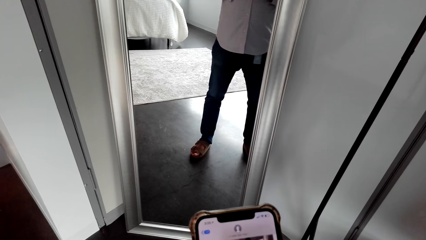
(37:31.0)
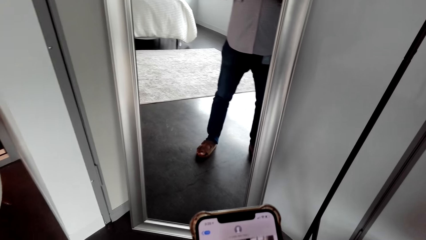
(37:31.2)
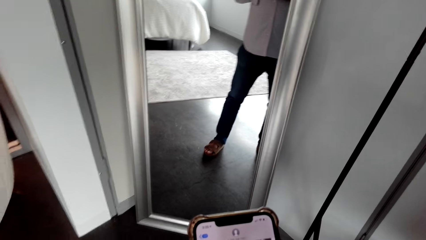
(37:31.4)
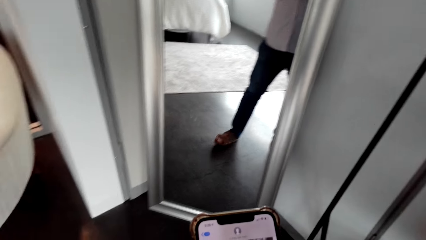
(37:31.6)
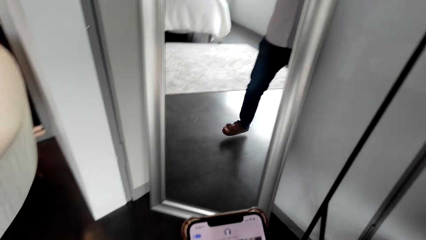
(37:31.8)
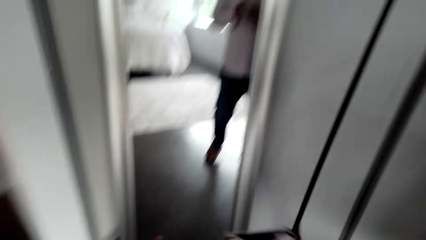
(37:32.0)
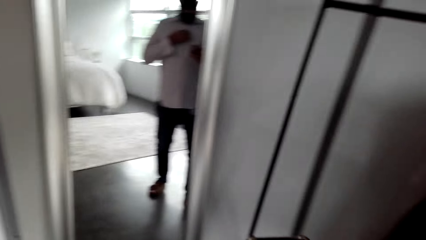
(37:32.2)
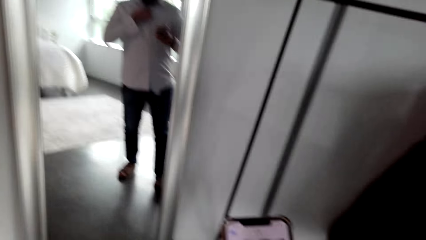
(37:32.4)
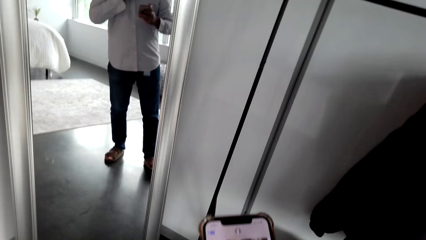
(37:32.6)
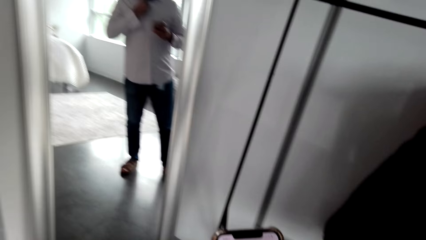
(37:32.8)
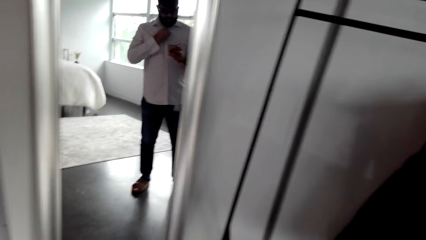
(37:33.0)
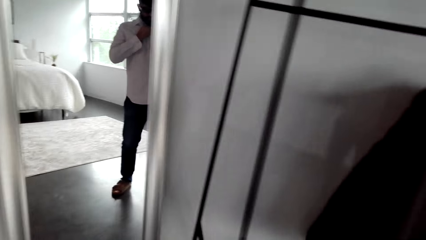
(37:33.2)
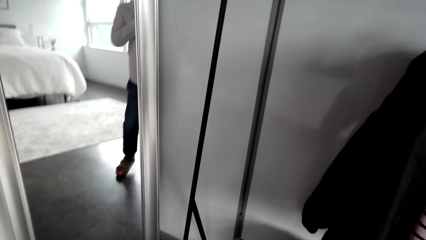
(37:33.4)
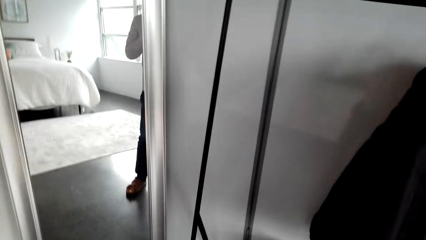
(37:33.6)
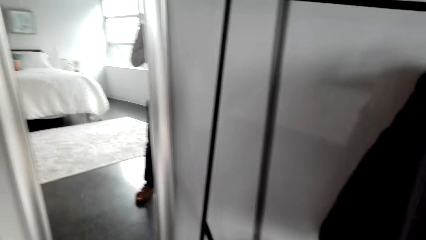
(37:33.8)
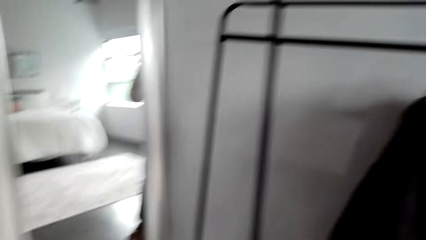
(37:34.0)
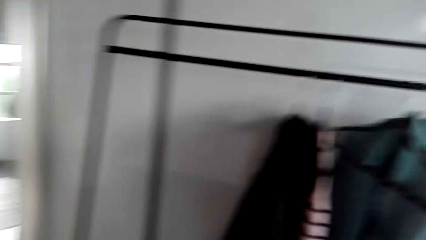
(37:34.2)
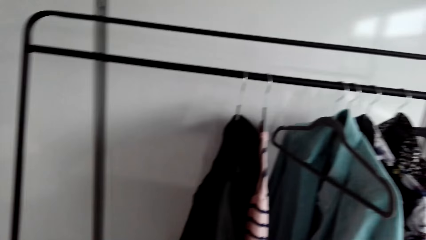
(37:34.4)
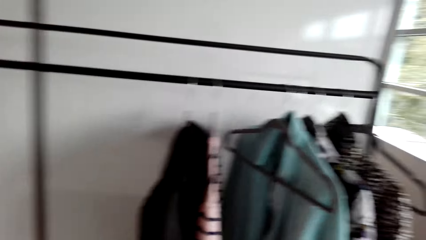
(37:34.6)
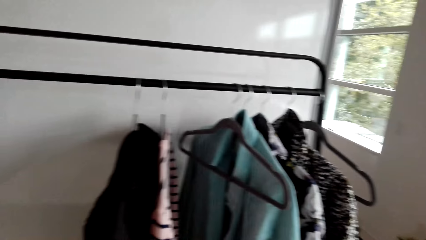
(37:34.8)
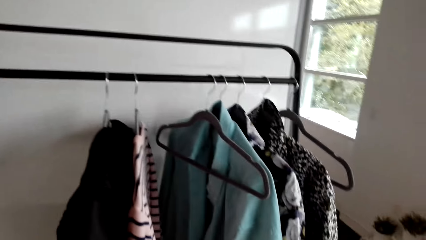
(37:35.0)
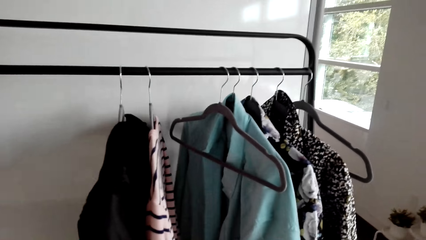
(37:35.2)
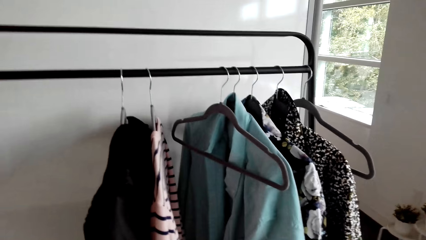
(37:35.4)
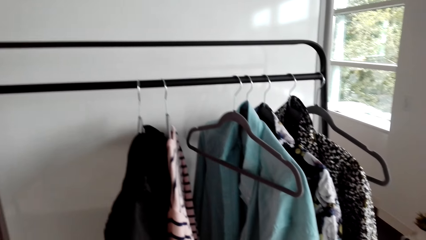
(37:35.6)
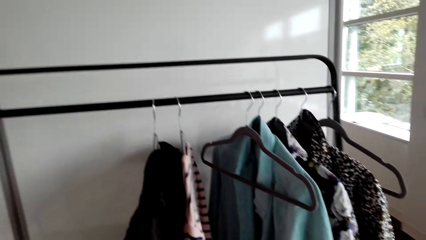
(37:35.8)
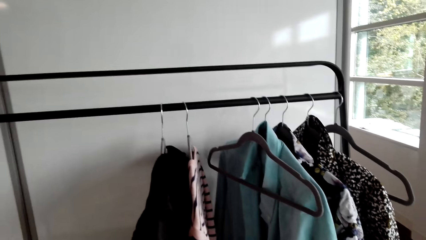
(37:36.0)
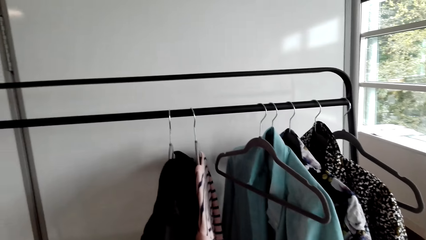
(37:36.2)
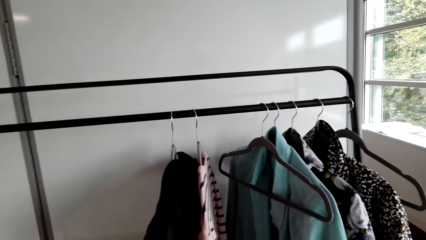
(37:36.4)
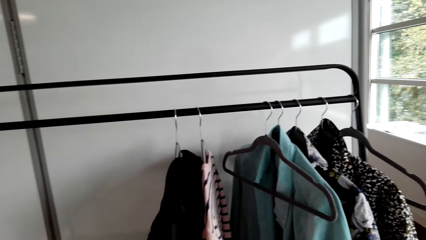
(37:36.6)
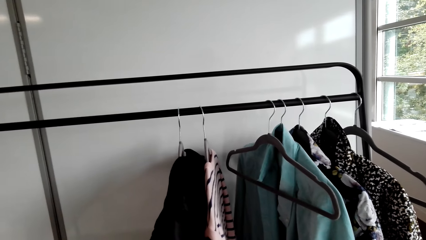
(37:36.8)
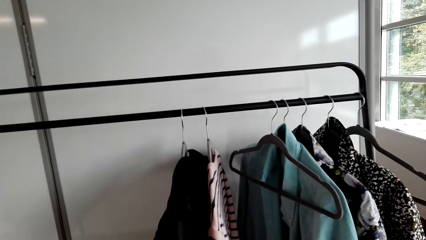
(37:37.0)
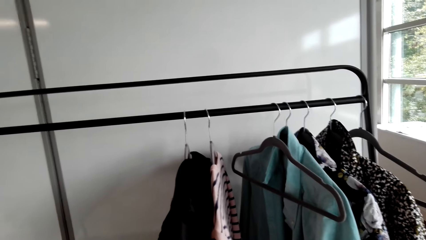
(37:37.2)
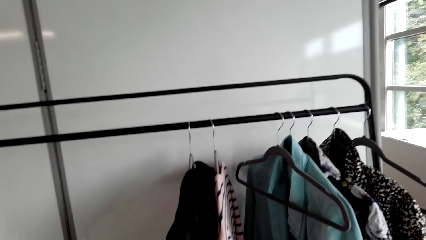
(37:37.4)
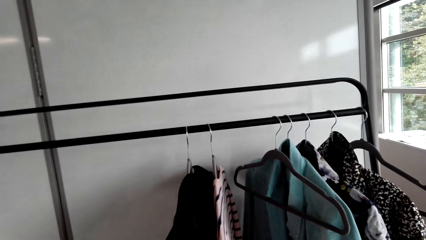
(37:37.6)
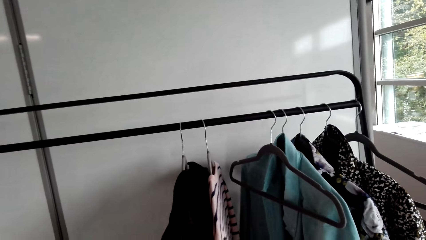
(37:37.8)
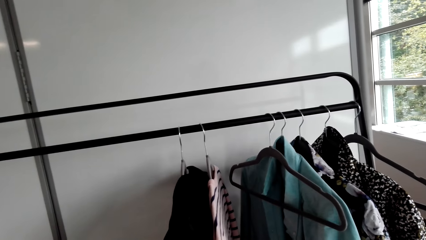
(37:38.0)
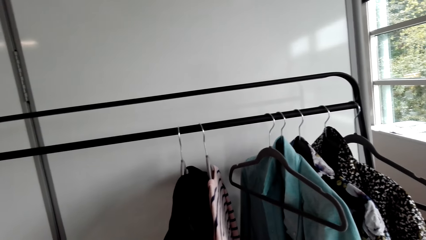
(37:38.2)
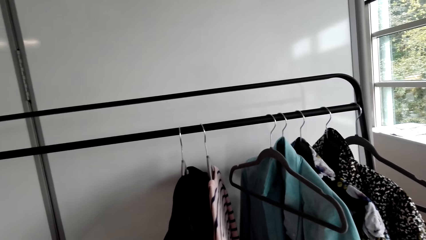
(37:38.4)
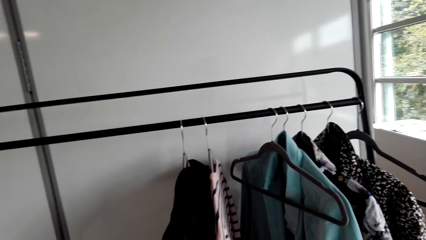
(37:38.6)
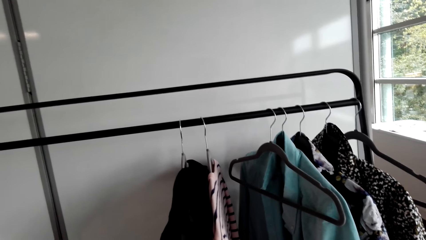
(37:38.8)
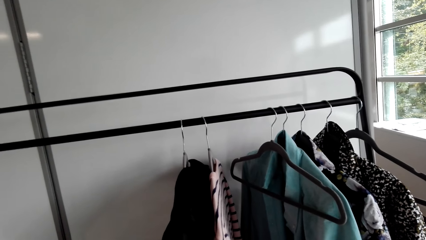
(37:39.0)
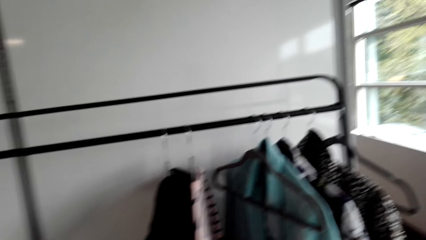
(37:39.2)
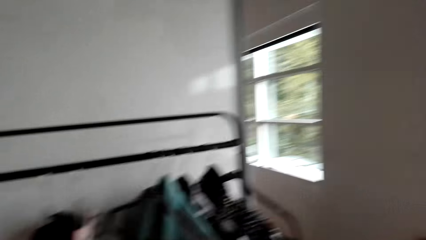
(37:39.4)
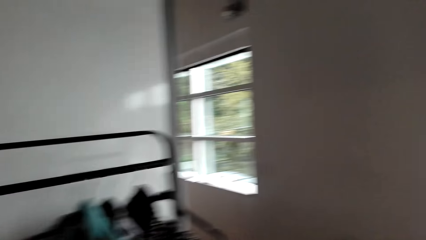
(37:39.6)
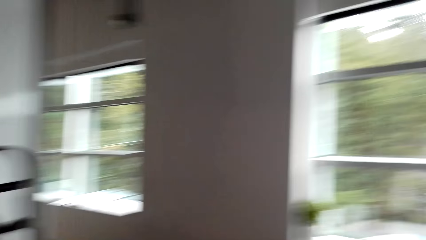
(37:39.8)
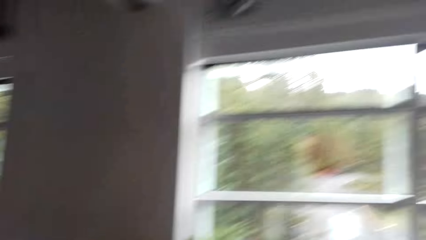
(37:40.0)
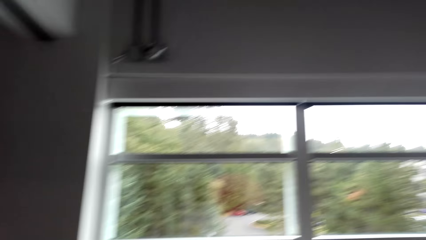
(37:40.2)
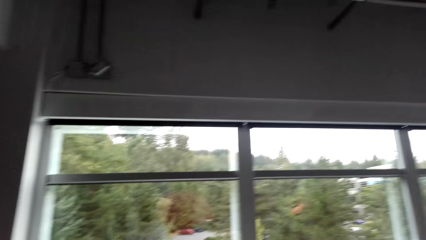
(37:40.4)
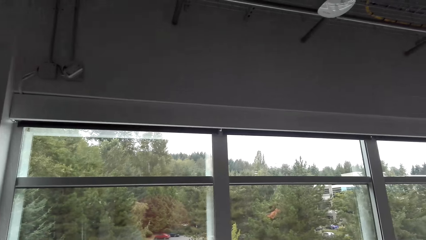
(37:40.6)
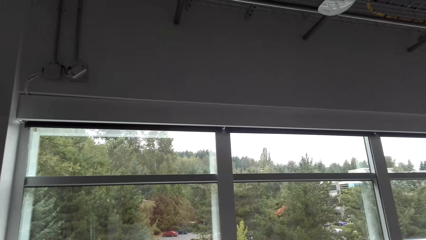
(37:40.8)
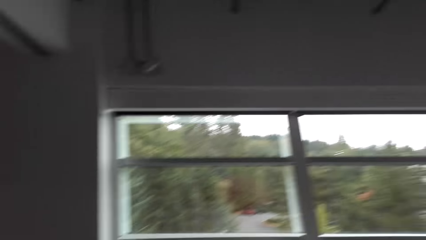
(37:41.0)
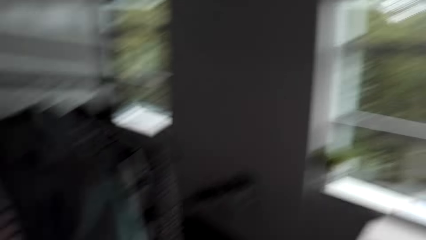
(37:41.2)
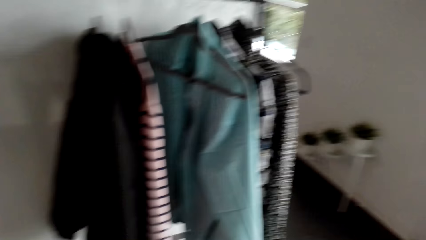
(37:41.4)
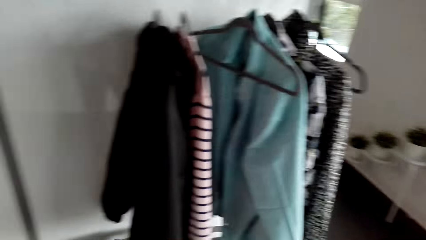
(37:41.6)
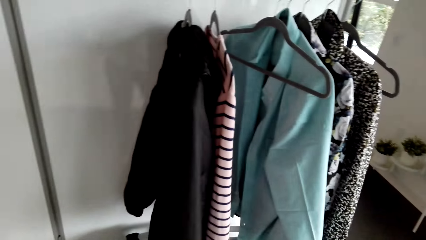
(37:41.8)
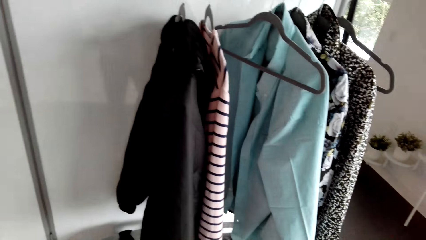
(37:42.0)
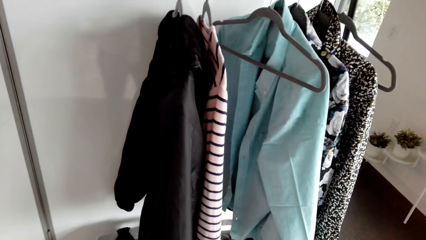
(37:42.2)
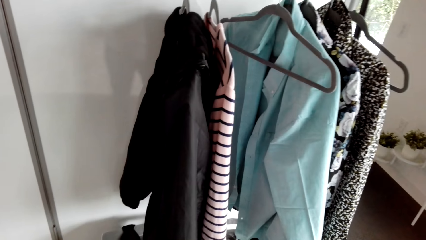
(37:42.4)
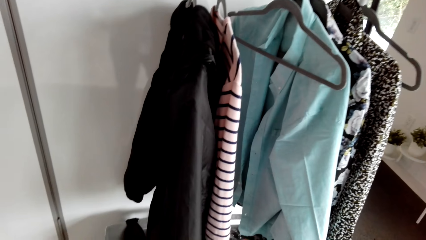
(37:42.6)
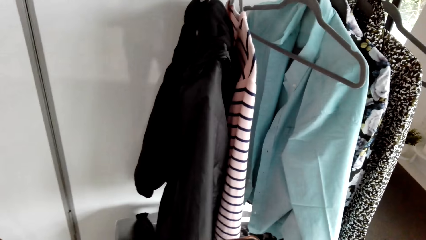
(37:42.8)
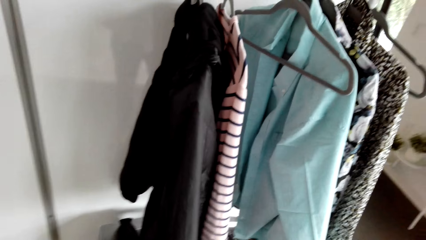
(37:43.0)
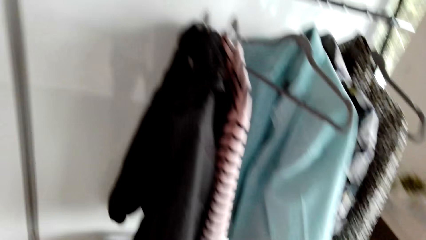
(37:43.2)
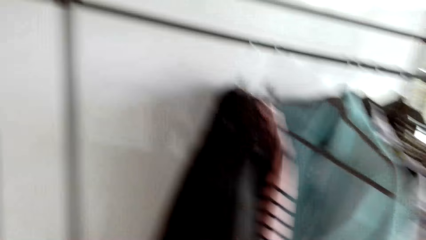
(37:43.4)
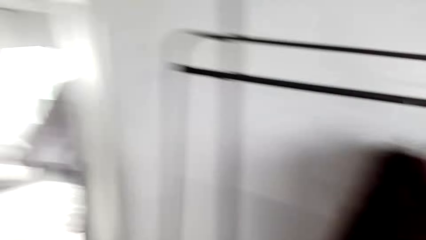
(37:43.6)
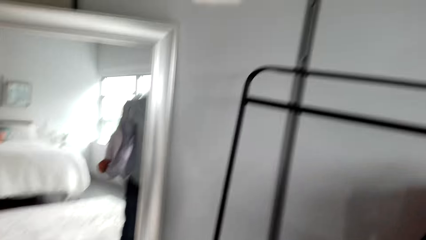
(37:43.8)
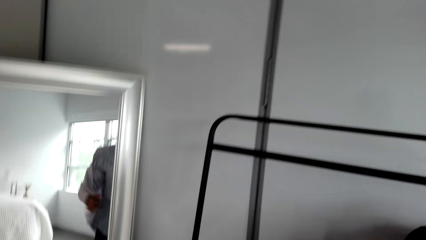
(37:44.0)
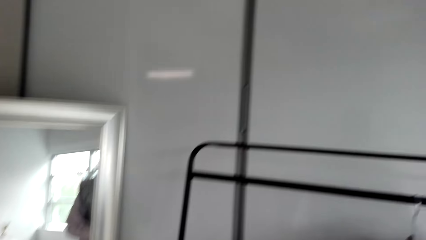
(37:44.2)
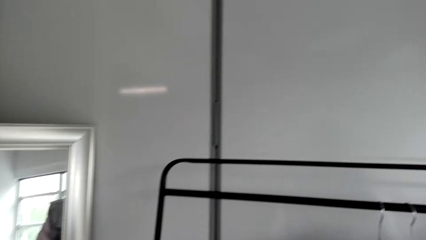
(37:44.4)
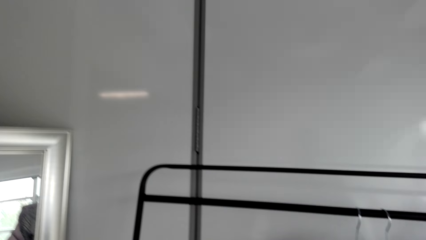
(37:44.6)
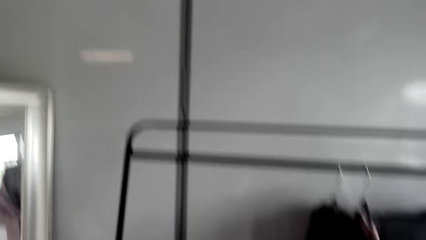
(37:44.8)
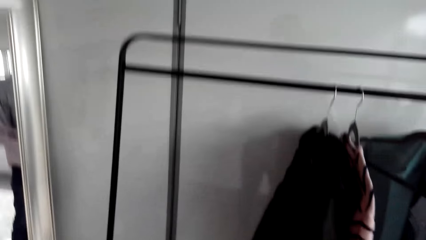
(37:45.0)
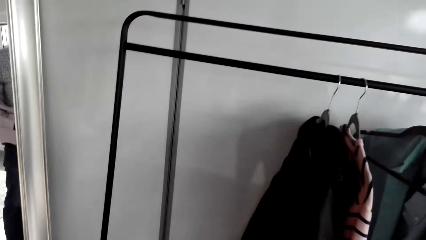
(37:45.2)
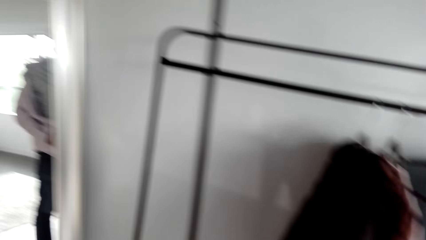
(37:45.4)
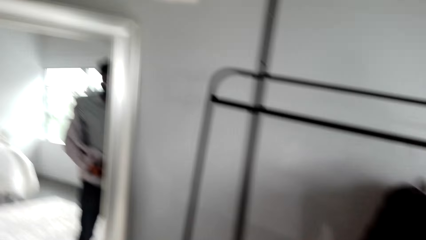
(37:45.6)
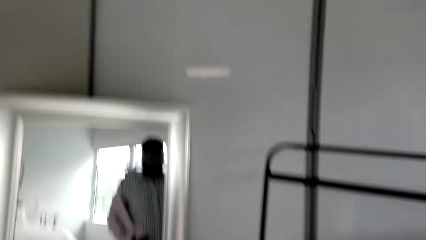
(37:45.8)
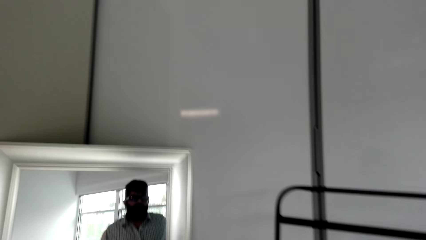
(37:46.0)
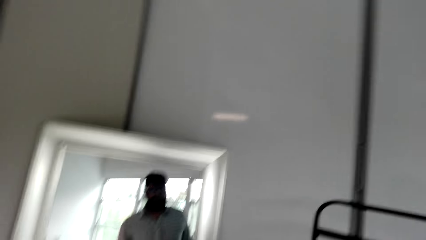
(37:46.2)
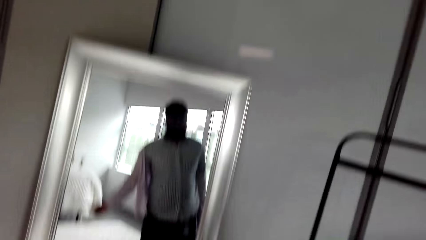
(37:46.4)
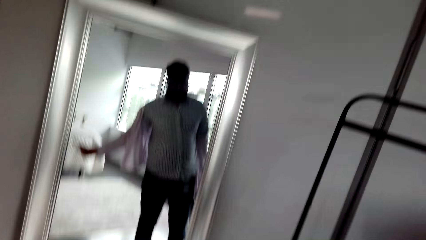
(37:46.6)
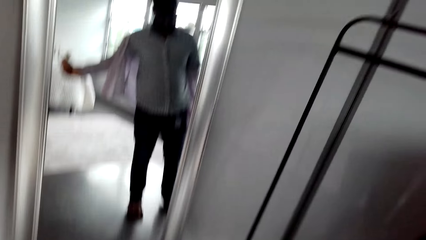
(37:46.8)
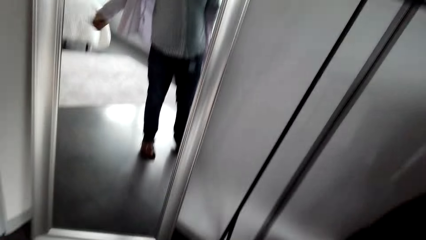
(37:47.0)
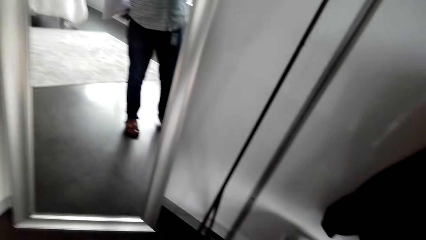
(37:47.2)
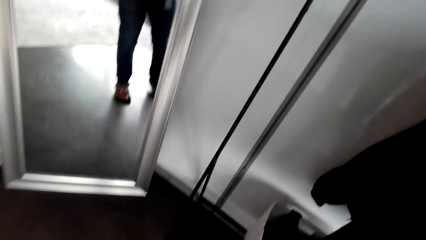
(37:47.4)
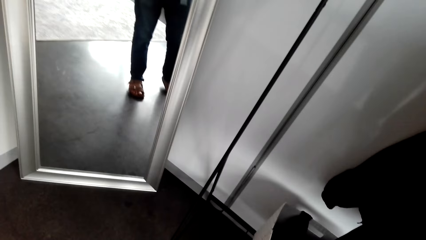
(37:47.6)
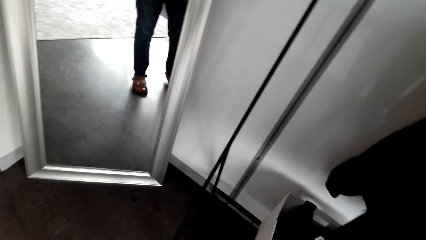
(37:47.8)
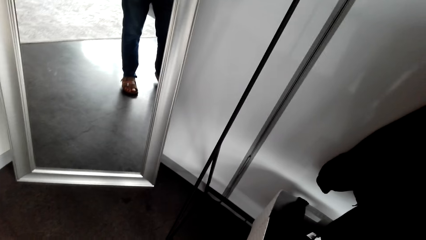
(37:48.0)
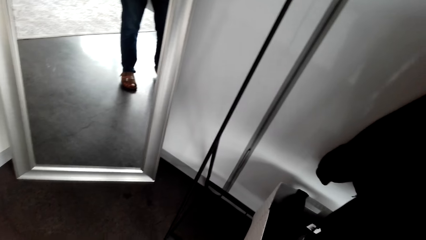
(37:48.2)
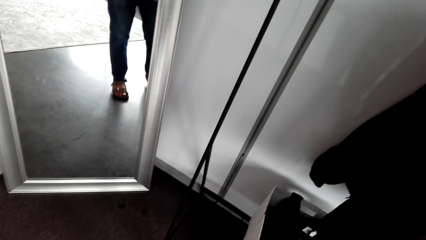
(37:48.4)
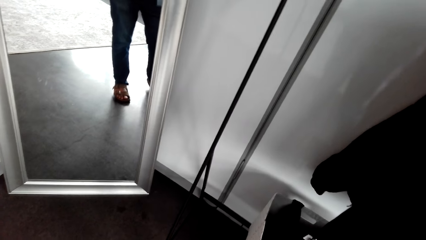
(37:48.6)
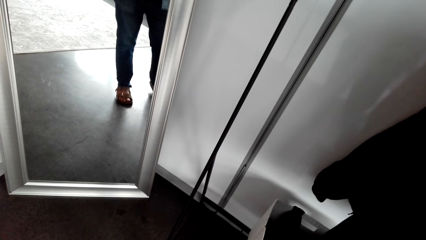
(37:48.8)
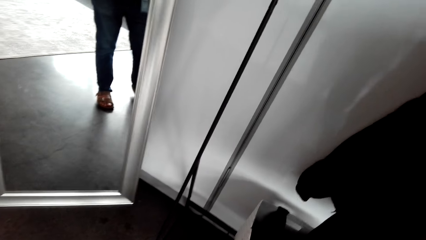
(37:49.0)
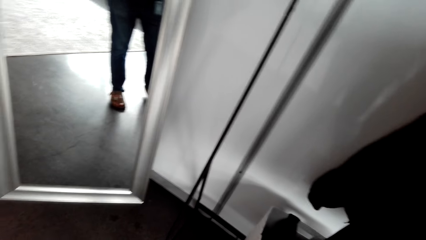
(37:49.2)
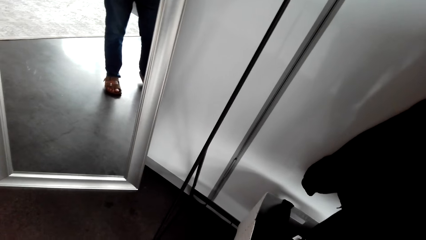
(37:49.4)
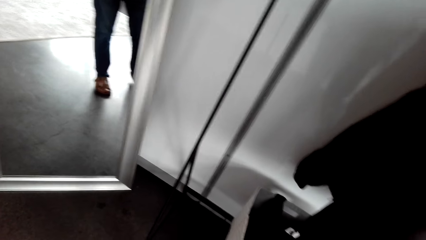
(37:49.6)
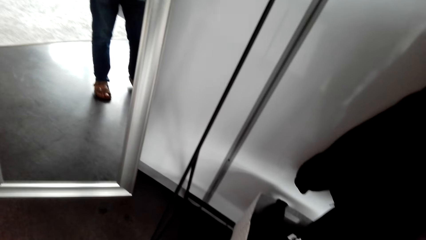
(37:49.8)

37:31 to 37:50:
The camera wearer undresses the shirt. They remove the shirt.
